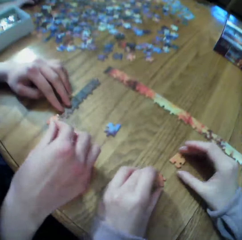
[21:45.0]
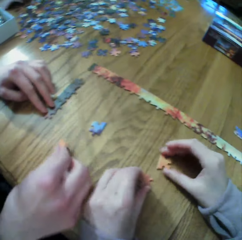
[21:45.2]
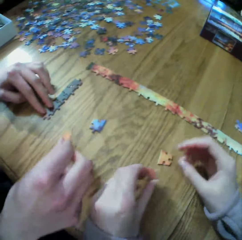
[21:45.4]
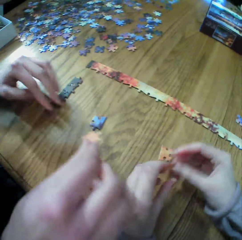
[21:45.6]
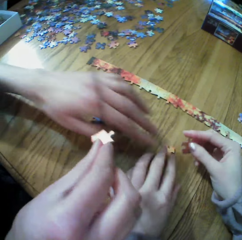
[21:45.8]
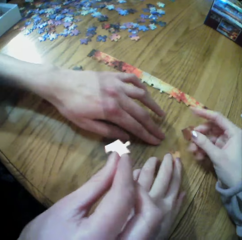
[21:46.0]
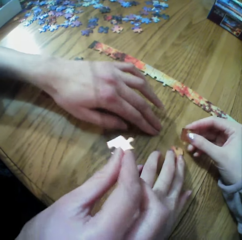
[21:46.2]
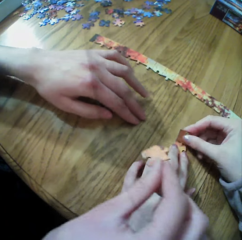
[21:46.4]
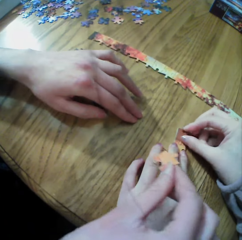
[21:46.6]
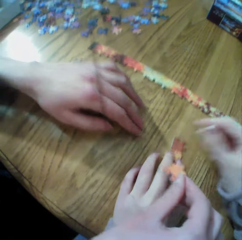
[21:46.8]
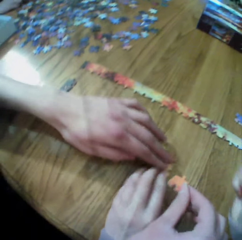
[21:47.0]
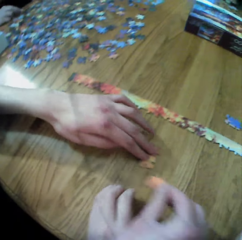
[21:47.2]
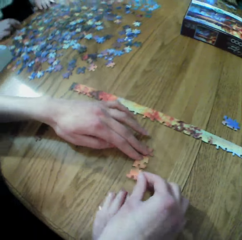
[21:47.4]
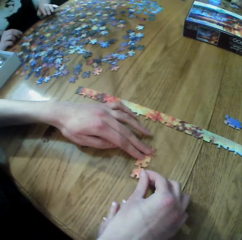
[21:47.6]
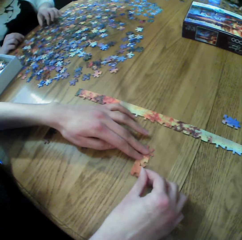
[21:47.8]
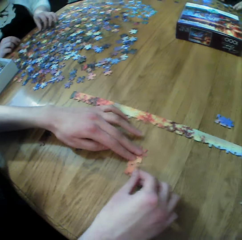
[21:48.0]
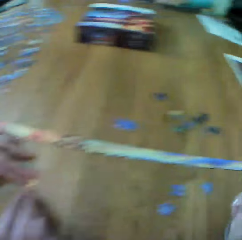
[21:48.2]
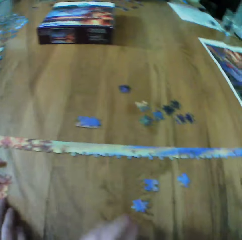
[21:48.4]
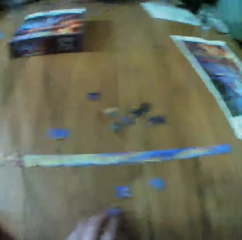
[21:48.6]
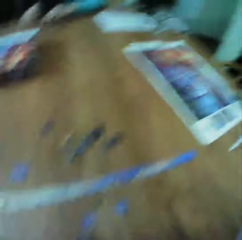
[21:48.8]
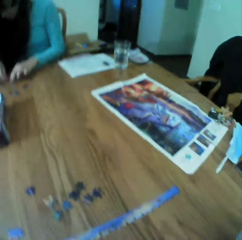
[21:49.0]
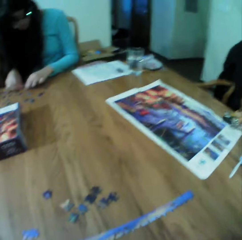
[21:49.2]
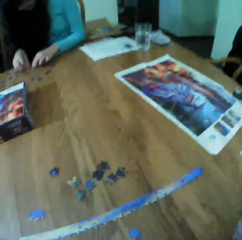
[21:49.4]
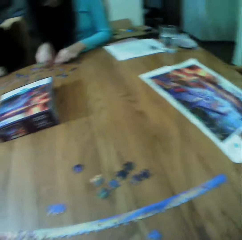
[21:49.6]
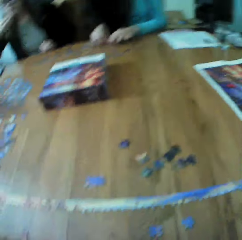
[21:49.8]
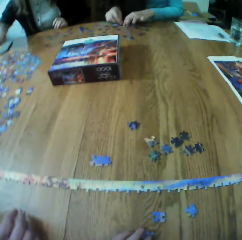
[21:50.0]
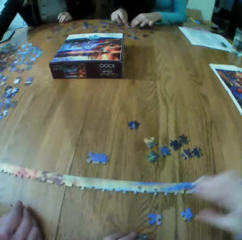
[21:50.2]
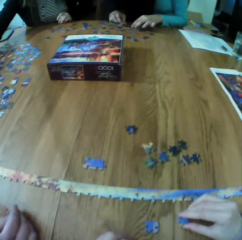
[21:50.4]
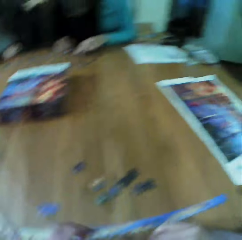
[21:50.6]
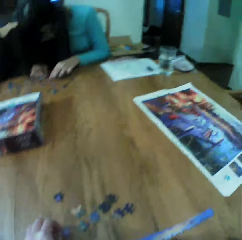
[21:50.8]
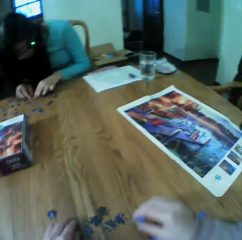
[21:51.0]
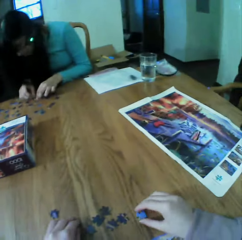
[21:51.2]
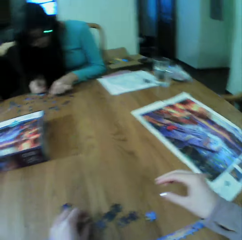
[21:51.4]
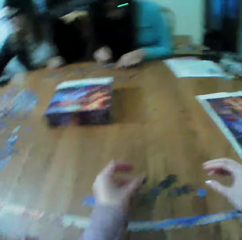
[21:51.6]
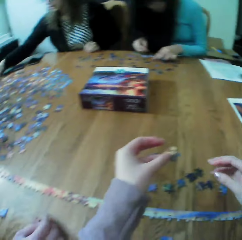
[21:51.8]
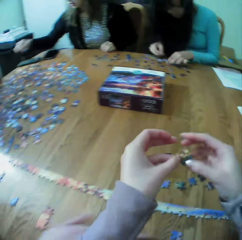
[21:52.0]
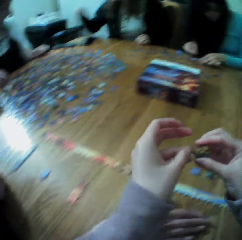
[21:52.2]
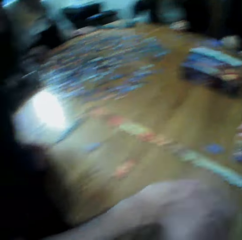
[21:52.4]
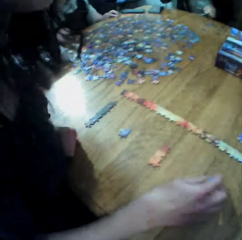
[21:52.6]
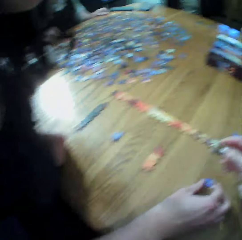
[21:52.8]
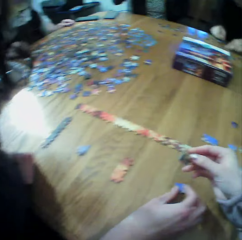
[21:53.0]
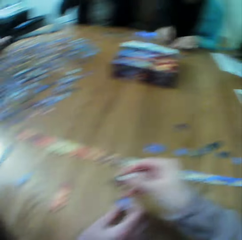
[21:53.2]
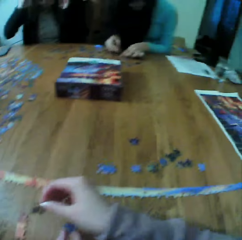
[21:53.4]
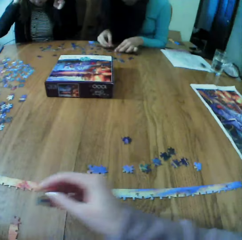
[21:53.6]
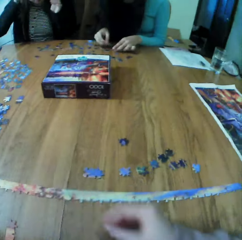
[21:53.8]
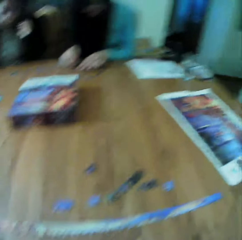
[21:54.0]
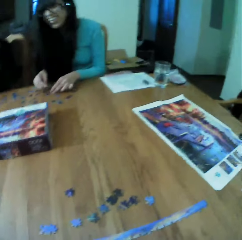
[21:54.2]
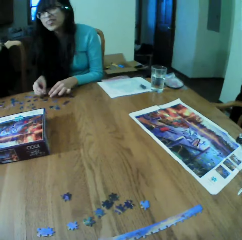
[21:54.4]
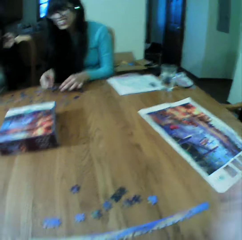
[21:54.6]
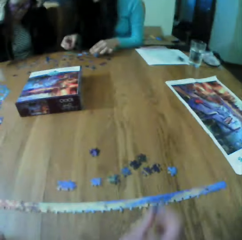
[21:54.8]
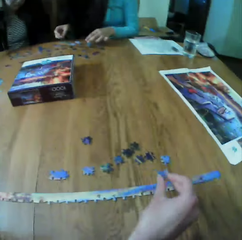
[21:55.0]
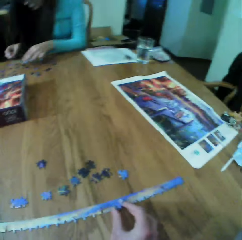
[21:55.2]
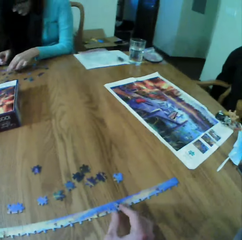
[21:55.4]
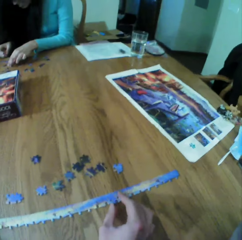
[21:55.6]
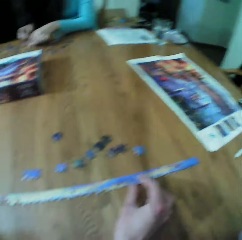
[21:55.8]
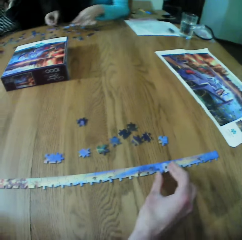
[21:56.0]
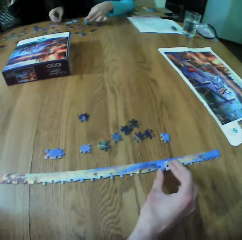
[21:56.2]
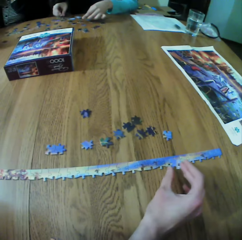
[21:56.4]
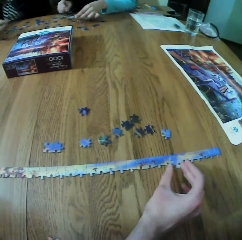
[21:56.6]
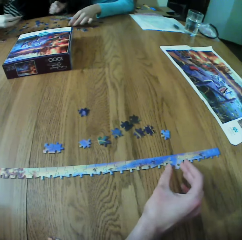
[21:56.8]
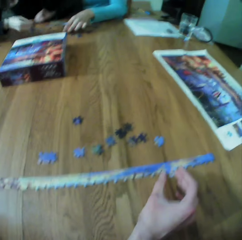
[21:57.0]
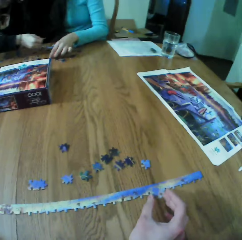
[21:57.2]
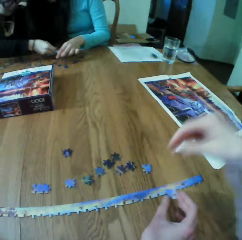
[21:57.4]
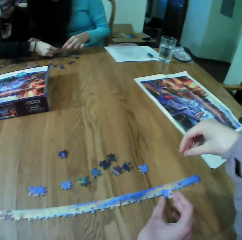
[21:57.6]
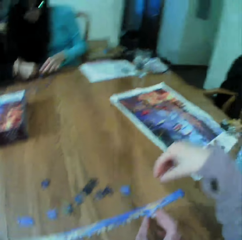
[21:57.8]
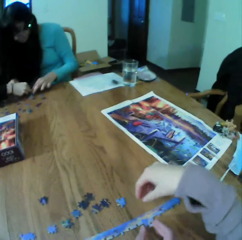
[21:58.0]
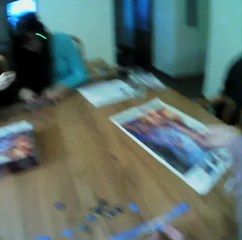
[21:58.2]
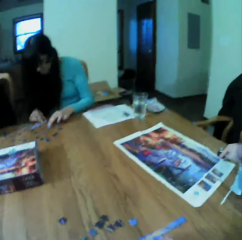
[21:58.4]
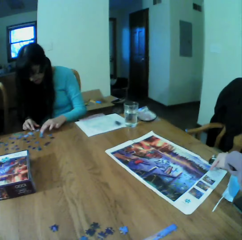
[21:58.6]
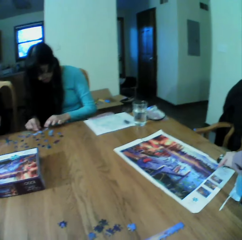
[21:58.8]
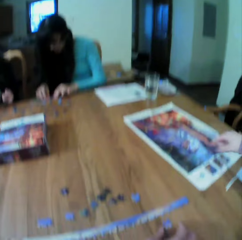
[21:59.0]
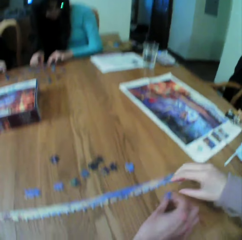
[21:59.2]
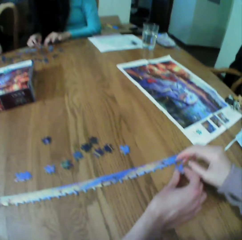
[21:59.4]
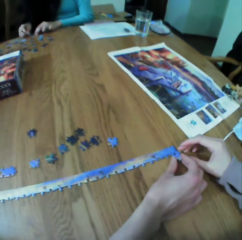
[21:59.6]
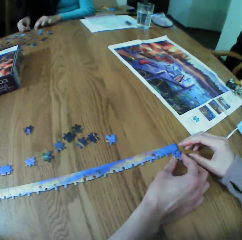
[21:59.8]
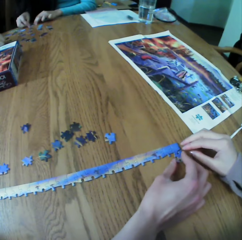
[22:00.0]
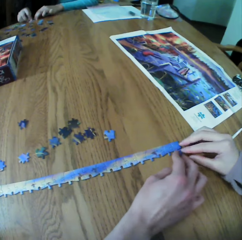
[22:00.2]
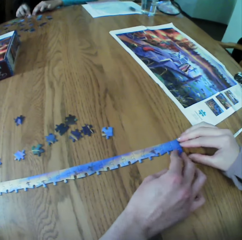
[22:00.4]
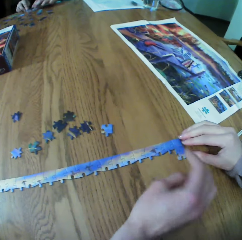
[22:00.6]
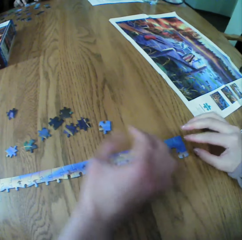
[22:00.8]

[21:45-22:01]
The camera wearer makes the puzzle. A woman makes the puzzle. The camera wearer makes the puzzle.

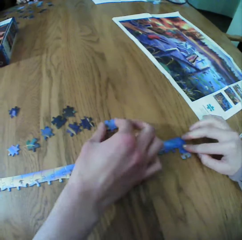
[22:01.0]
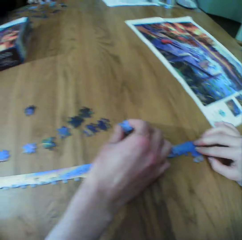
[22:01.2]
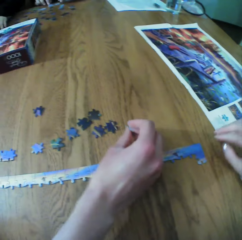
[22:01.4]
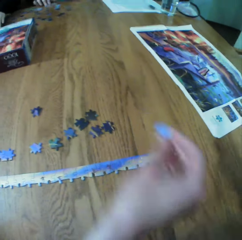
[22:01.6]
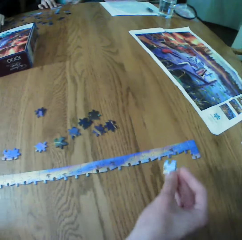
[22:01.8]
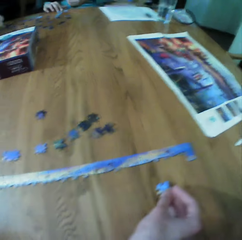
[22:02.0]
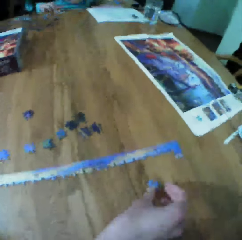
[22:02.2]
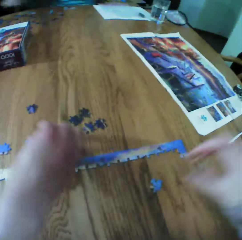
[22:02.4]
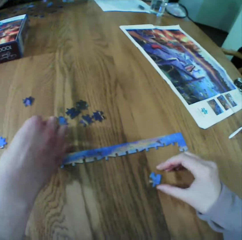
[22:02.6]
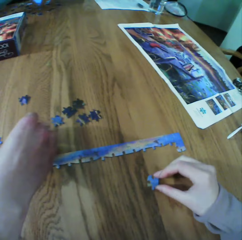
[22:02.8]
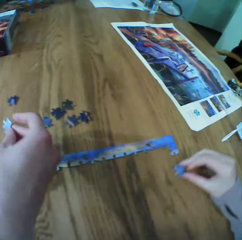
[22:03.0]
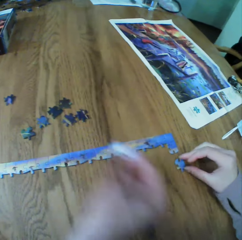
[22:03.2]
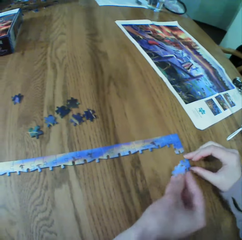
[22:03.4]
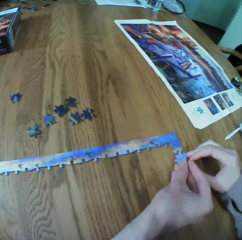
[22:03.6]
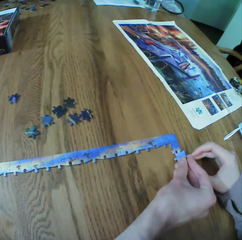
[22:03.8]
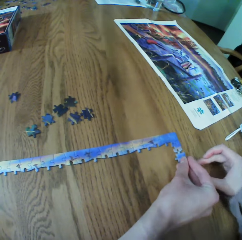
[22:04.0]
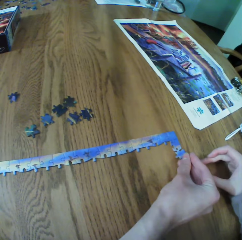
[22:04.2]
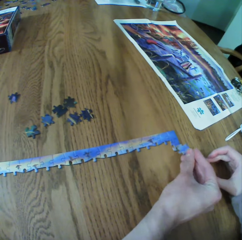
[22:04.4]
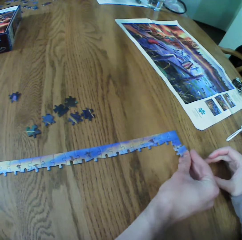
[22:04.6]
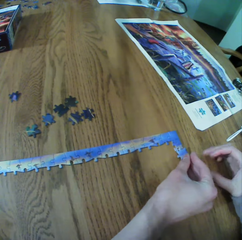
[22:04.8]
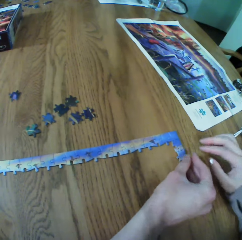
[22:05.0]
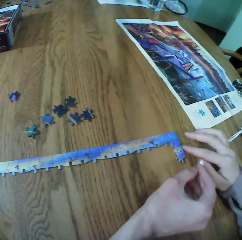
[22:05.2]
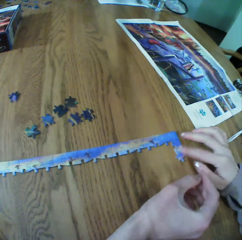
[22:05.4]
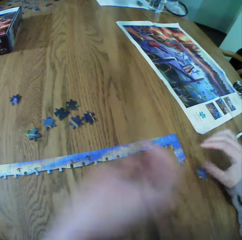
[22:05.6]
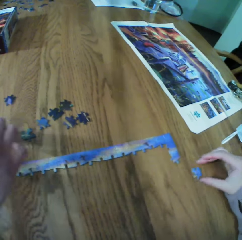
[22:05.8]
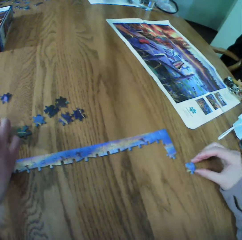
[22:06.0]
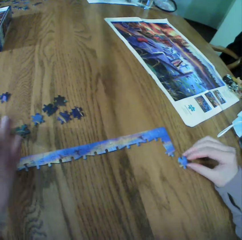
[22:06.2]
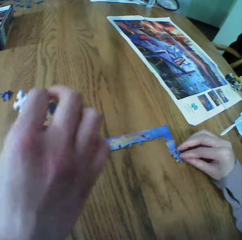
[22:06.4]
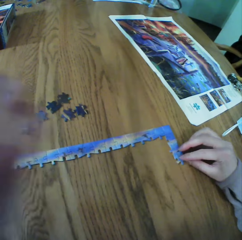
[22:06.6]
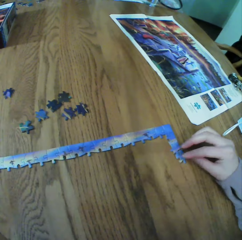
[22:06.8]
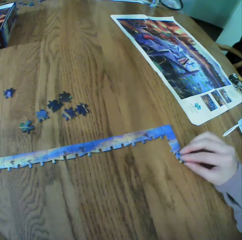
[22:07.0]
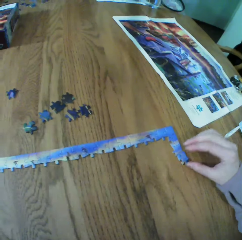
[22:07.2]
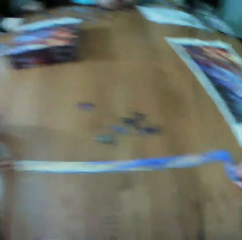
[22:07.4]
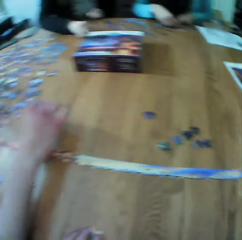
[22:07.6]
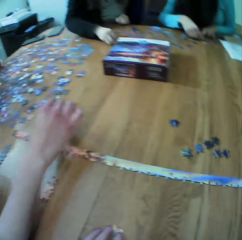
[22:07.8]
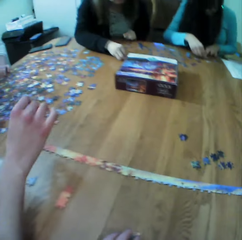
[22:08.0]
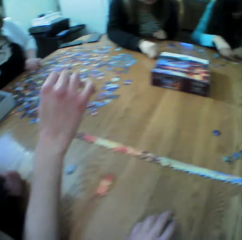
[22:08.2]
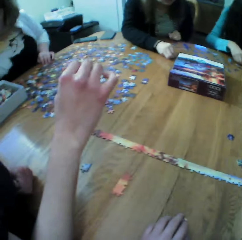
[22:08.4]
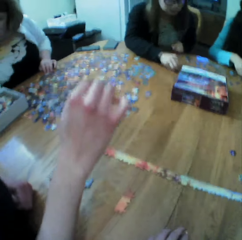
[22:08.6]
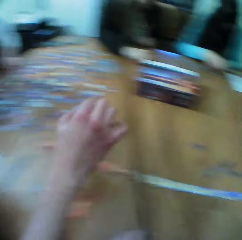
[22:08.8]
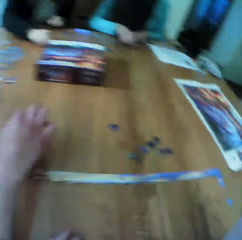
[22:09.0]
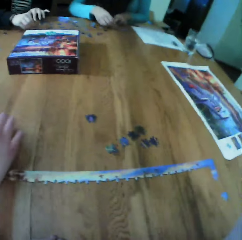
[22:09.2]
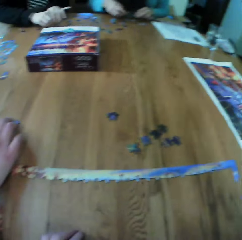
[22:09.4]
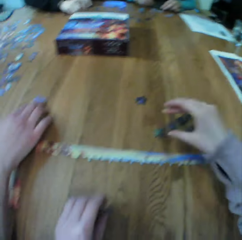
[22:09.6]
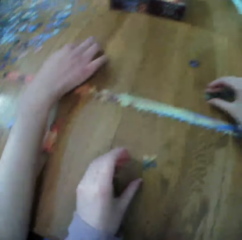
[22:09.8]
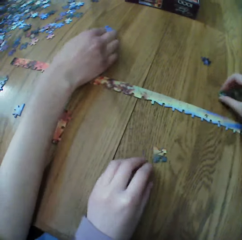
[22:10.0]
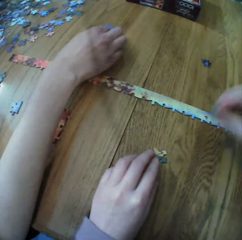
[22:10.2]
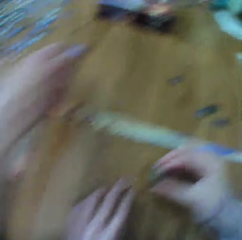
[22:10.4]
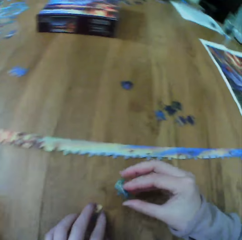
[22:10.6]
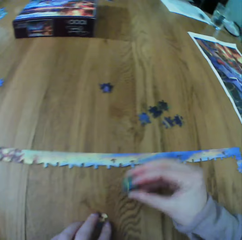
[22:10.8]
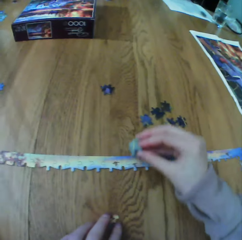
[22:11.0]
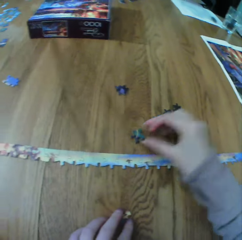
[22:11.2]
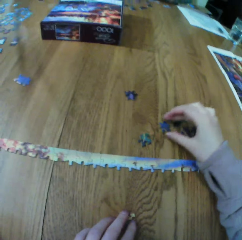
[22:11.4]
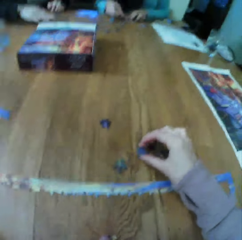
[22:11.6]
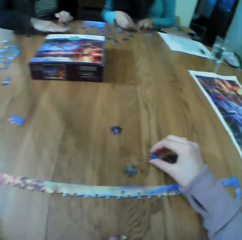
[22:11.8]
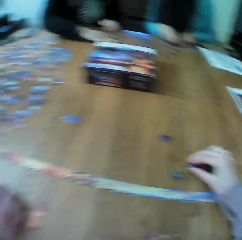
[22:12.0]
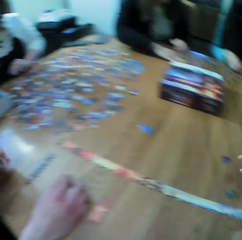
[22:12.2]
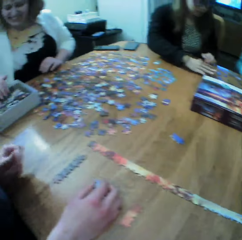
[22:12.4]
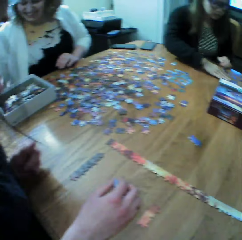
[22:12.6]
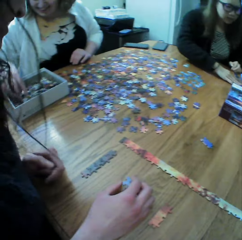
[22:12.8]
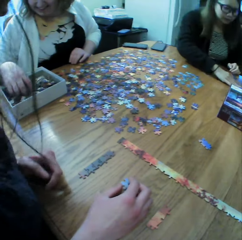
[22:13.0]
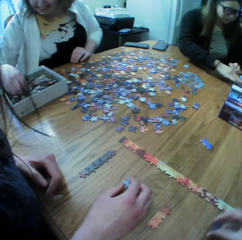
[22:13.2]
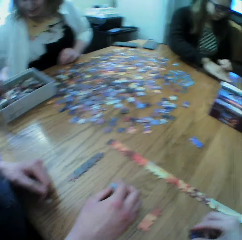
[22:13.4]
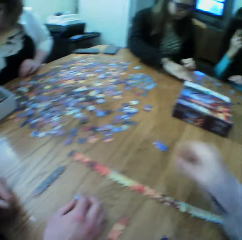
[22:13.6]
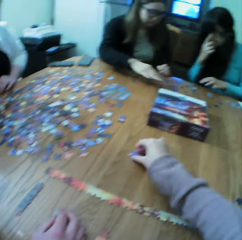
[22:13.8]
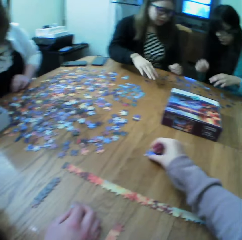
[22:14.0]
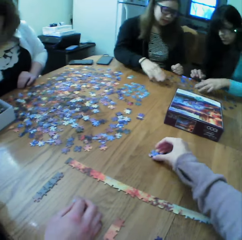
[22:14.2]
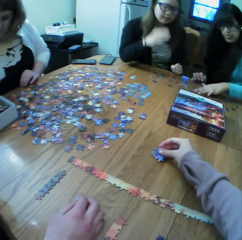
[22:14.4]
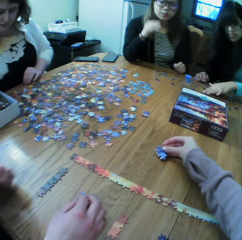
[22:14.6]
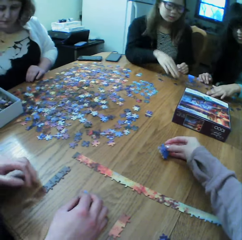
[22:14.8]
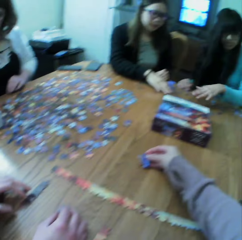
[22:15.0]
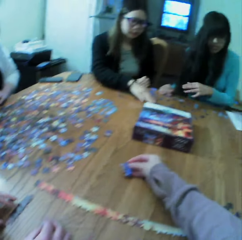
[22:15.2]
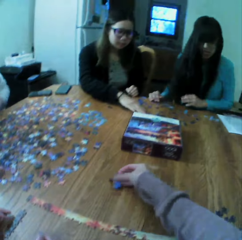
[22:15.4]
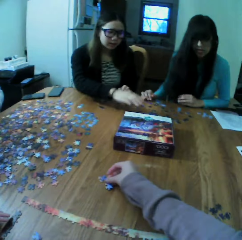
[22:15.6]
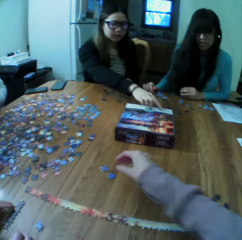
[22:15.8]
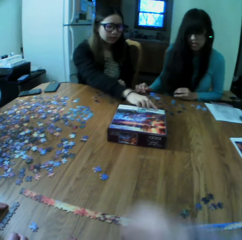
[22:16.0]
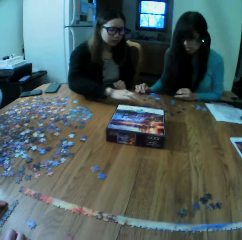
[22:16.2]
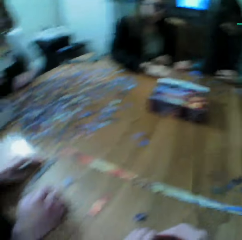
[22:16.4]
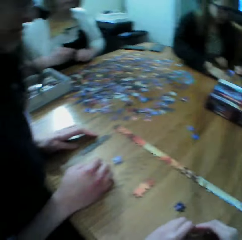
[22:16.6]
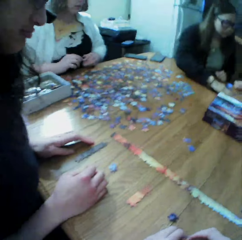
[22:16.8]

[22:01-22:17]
A woman makes the puzzle. The camera wearer makes the puzzle. The woman makes the puzzle. Another woman makes the puzzle. A third woman makes the puzzle.
